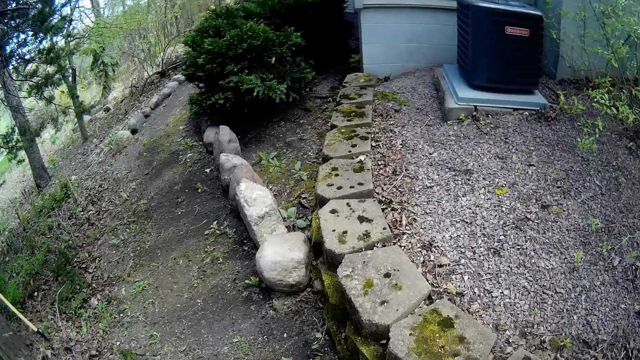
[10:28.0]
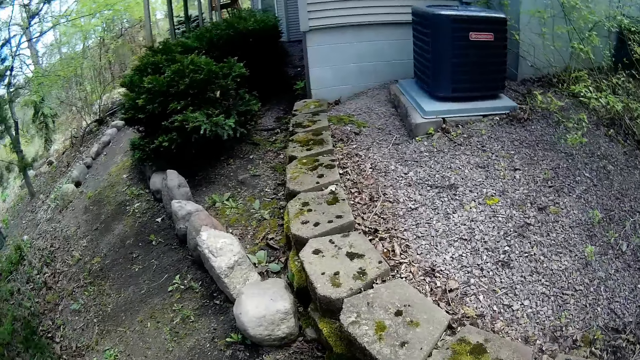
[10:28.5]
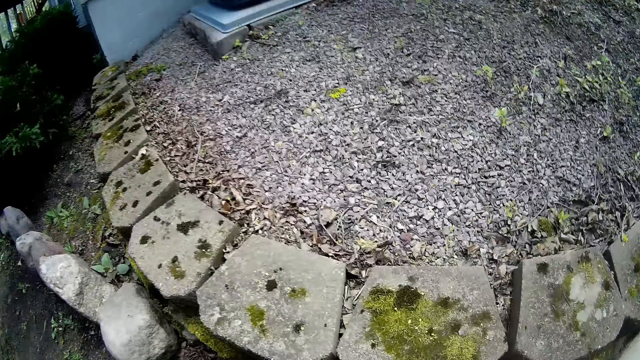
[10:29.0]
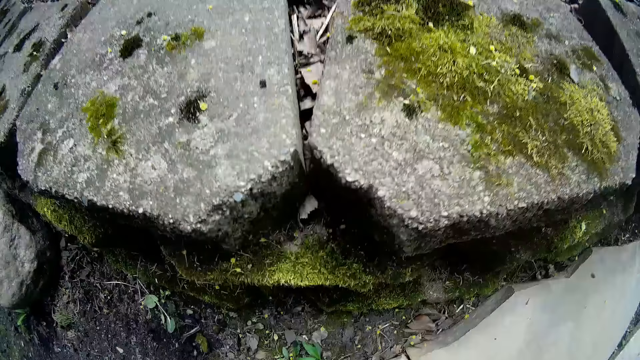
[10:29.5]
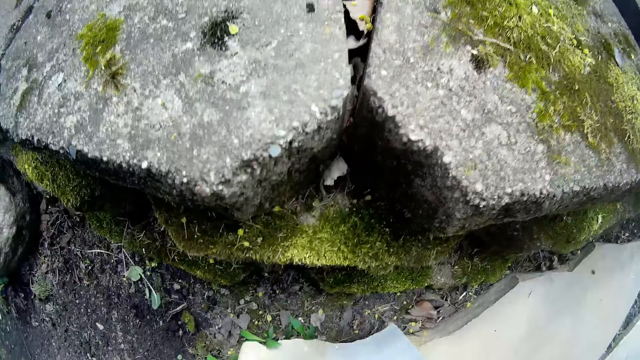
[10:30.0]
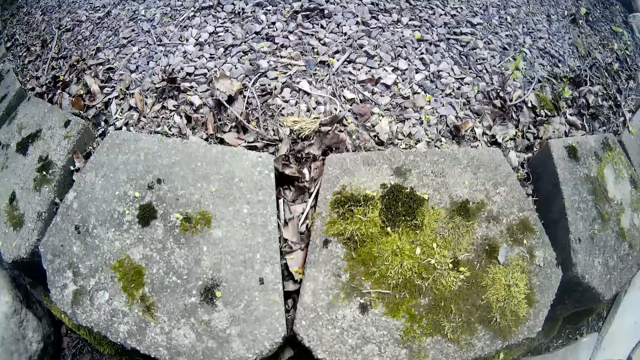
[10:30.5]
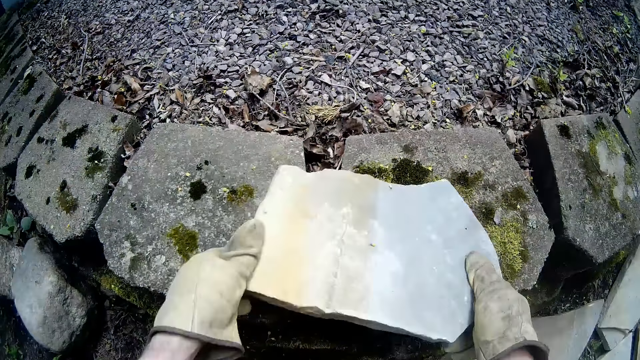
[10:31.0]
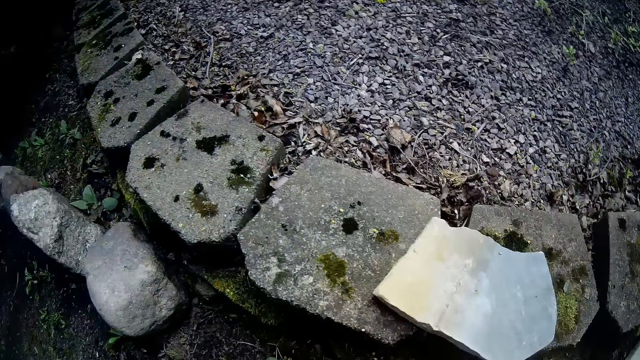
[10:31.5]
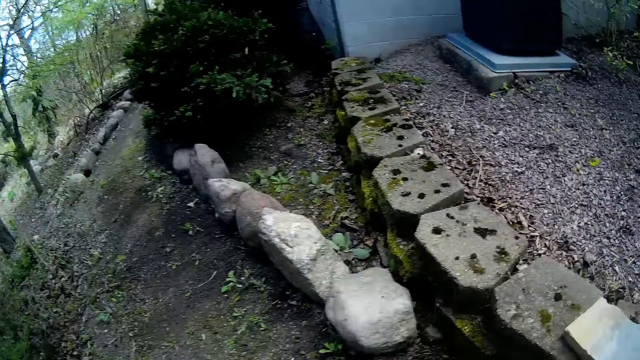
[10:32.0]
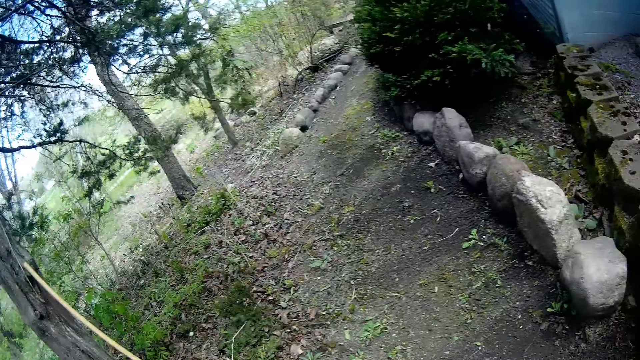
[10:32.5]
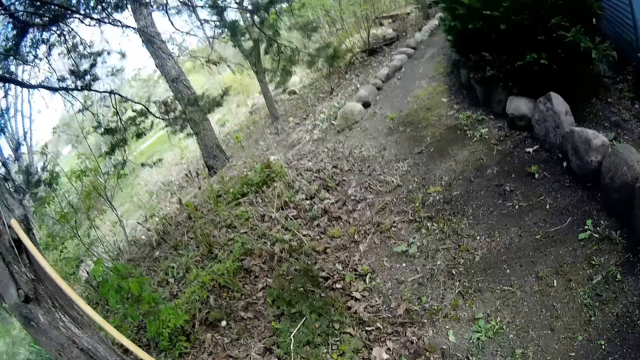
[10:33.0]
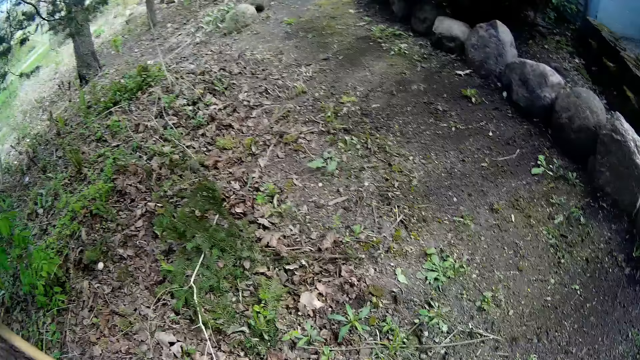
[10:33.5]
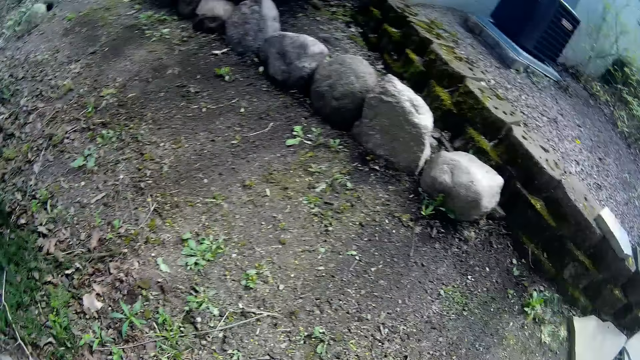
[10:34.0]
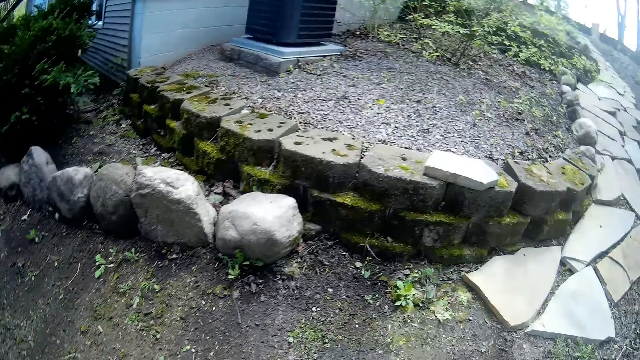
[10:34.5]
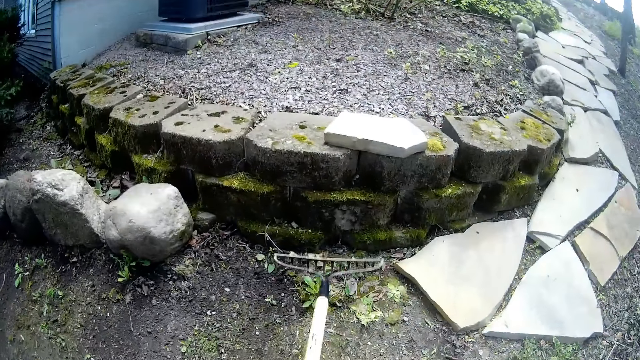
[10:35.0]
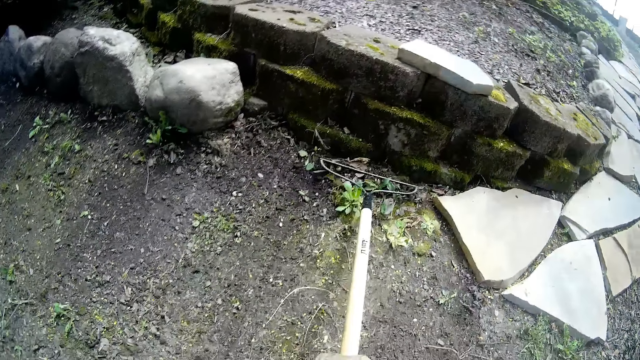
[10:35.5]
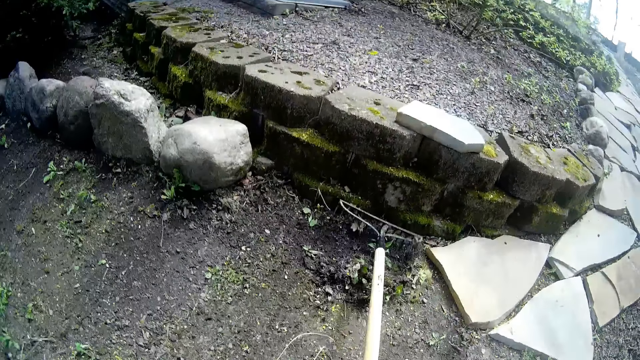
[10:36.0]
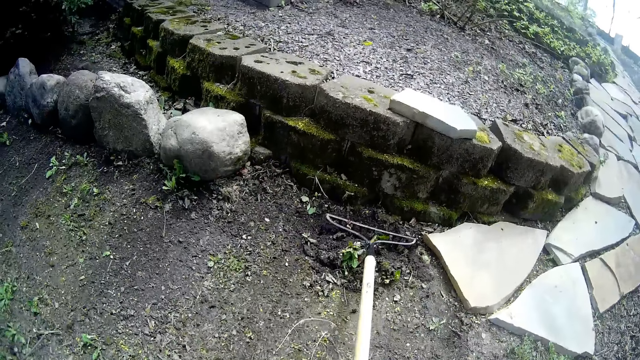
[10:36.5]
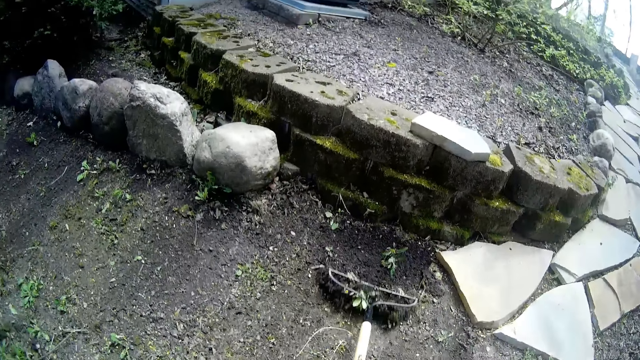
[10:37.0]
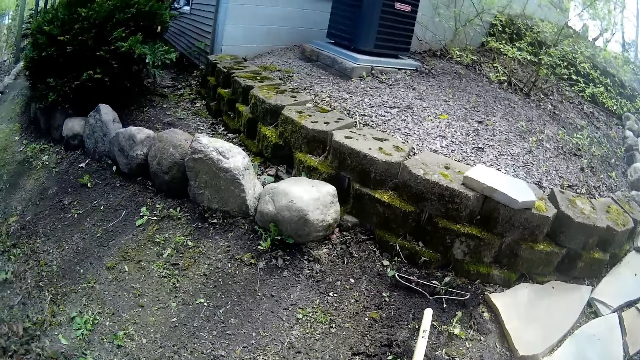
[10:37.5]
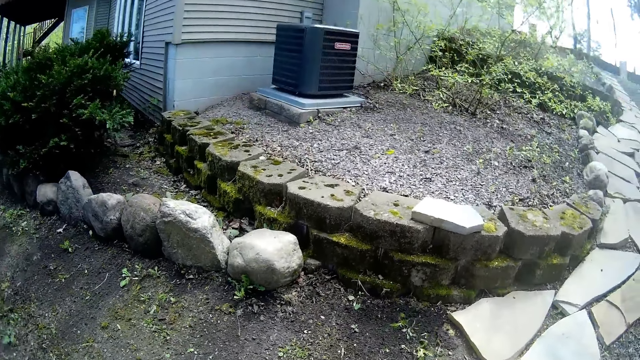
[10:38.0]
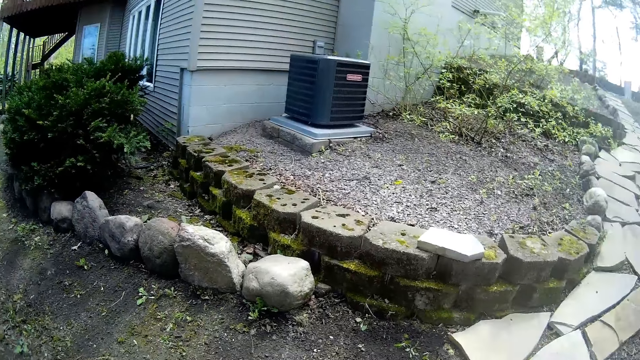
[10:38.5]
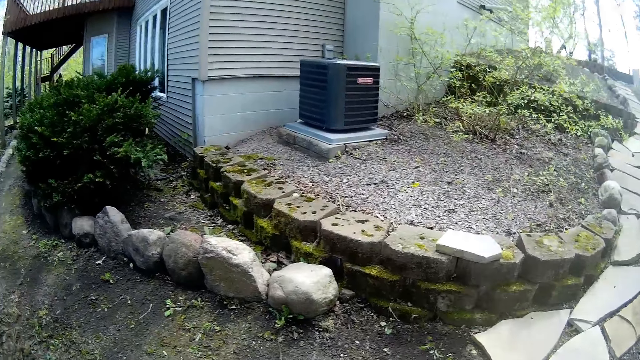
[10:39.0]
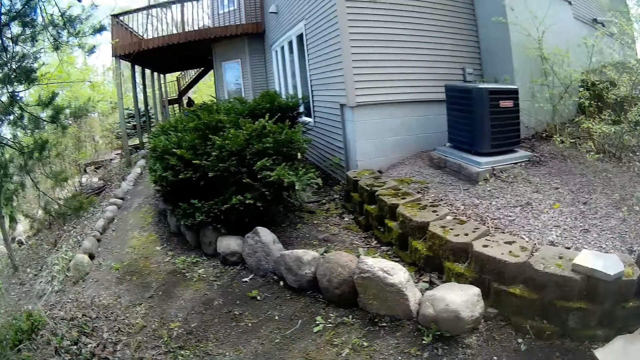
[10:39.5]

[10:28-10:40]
The camera wearer picks up a stone on the ground with both hands and puts the stone on a brick fence with both hands. He looks around. He takes the rake from the tree with his left hand. He rakes grass on the ground with the rake.

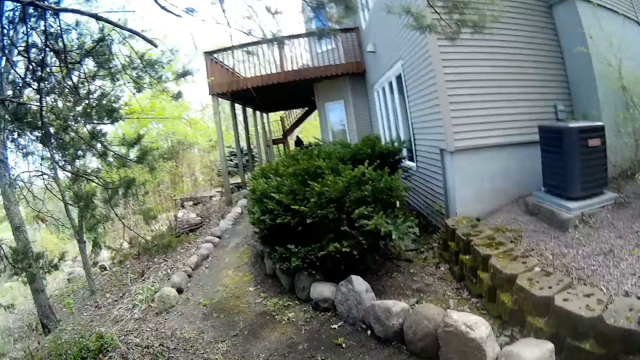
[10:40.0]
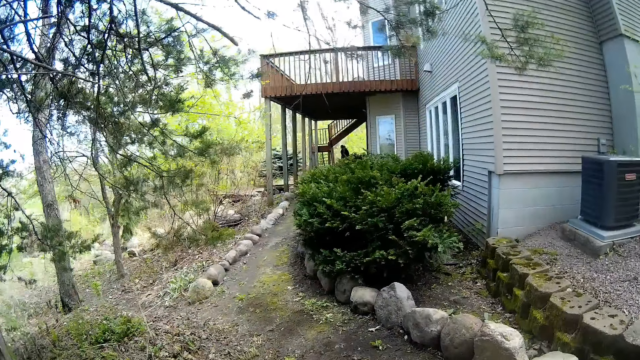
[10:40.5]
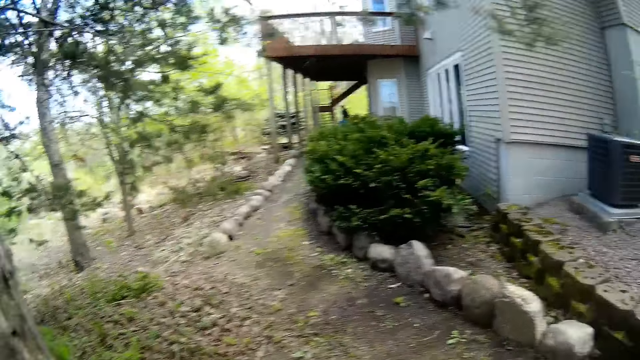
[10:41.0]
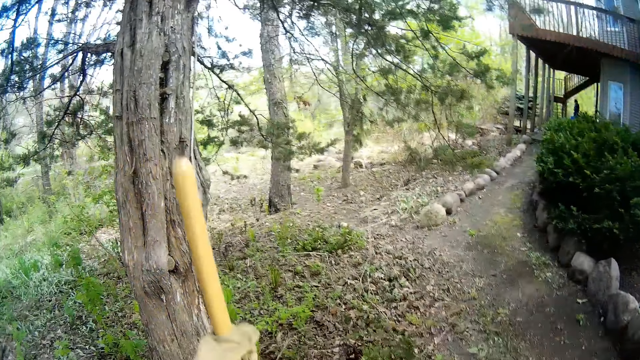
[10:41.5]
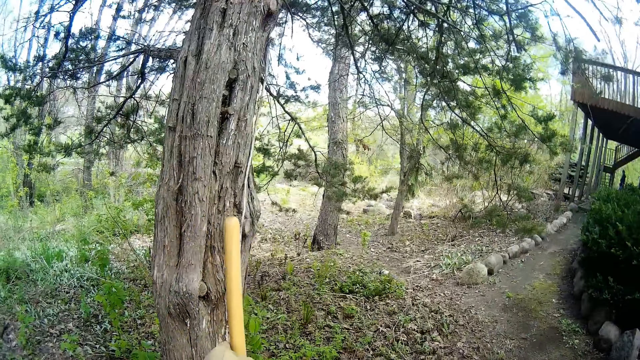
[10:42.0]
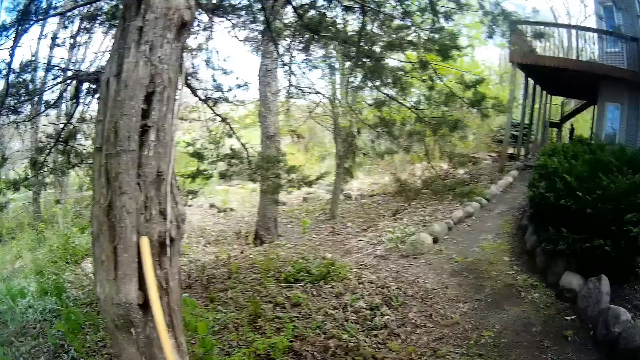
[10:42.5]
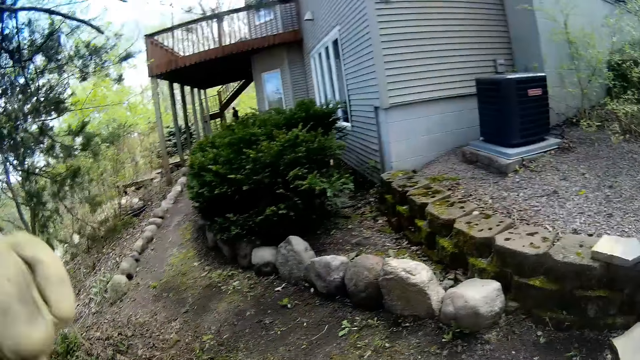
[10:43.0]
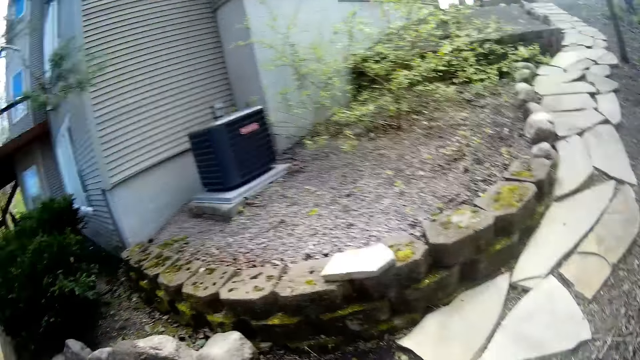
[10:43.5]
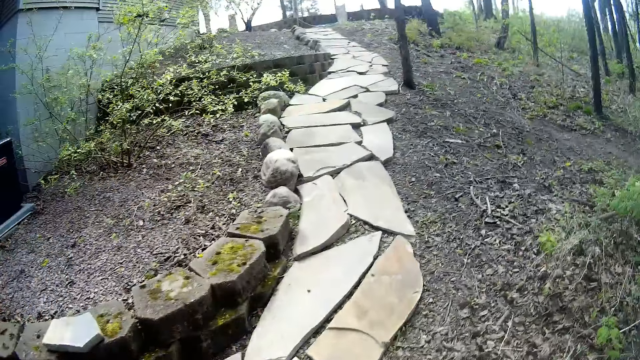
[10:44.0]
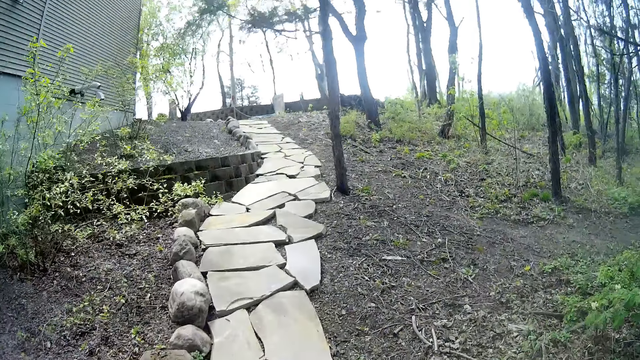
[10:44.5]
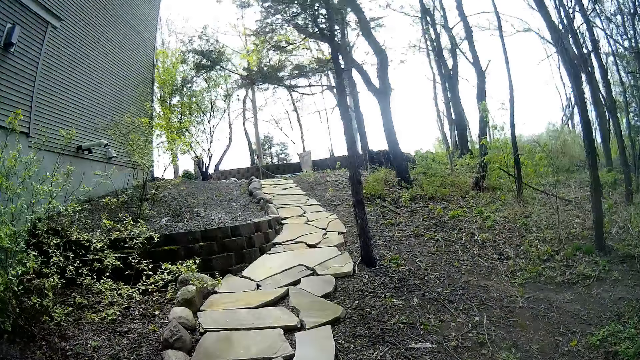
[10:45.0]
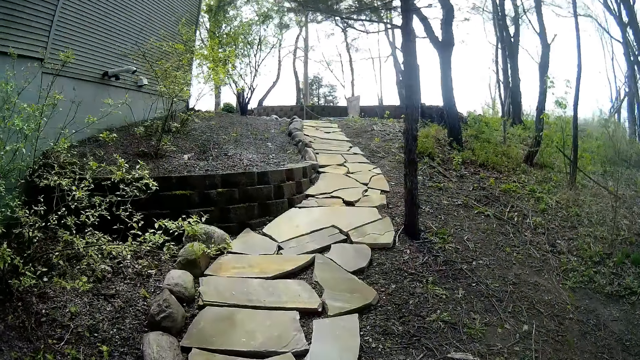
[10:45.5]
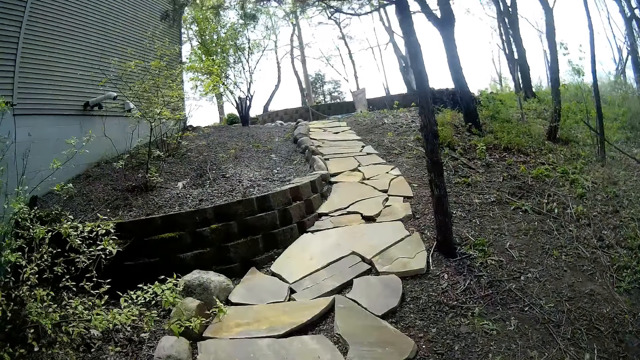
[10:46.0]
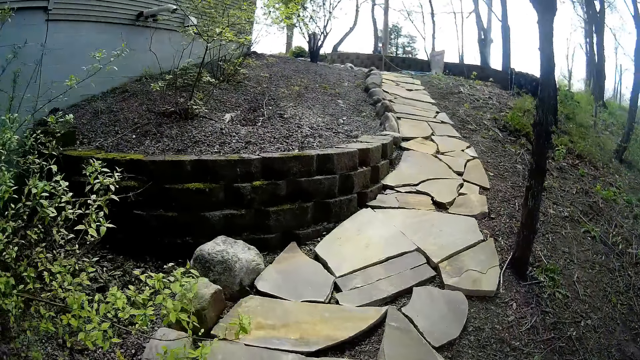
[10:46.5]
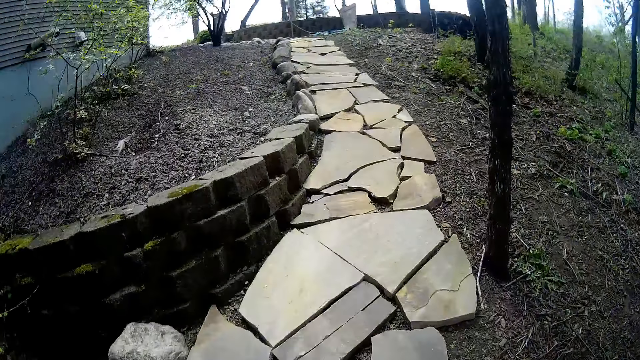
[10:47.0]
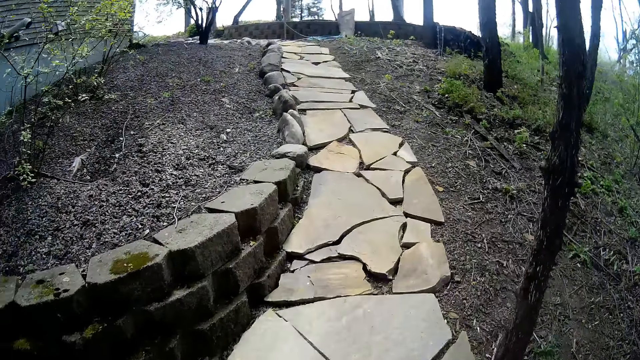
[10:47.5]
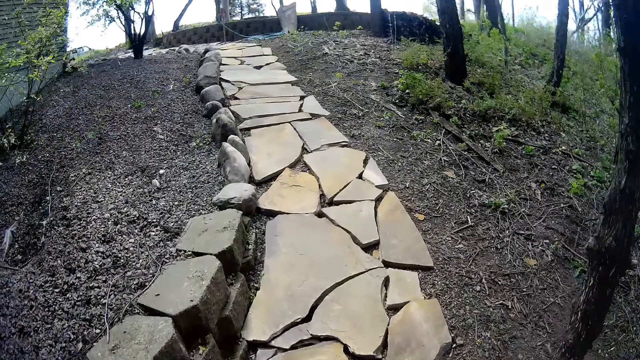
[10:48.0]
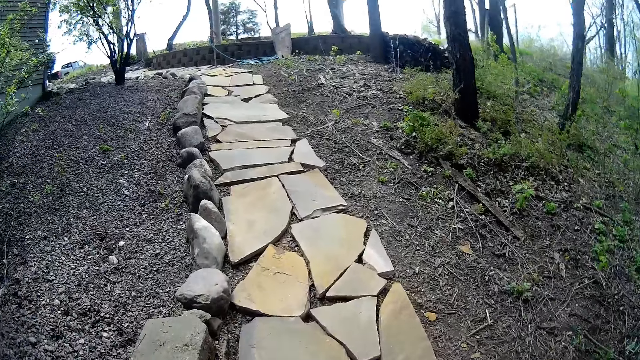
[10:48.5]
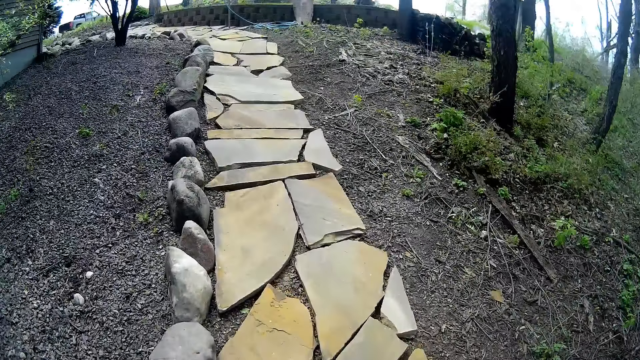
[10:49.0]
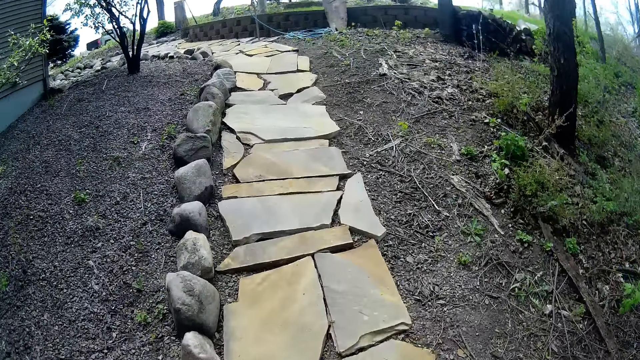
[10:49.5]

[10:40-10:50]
The camera wearer rests the rake on the tree with his left hand. He walks to a pile of stones in the front of the house.
